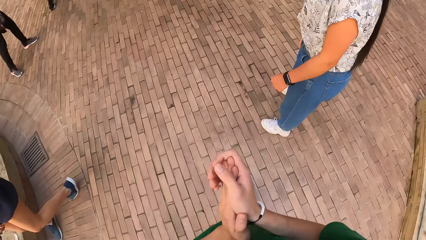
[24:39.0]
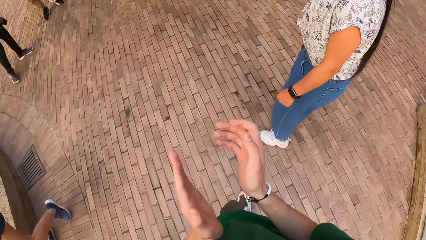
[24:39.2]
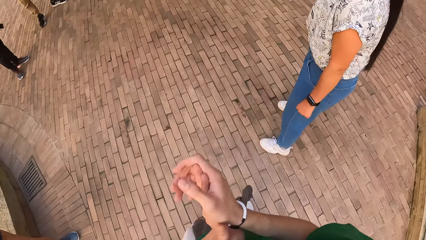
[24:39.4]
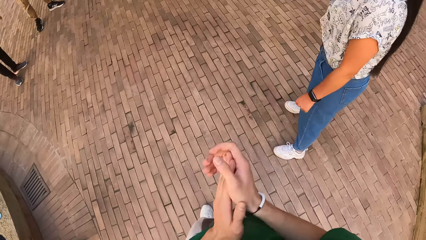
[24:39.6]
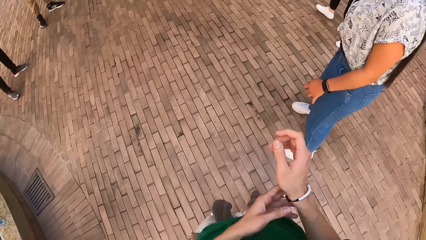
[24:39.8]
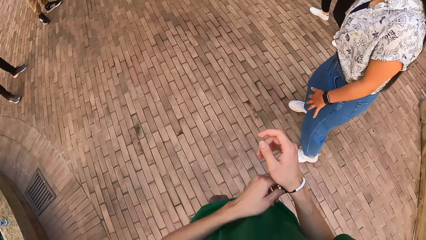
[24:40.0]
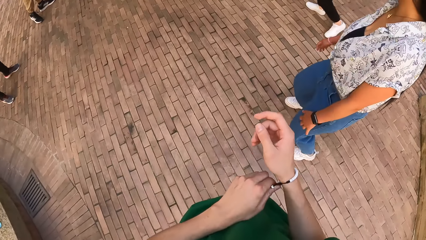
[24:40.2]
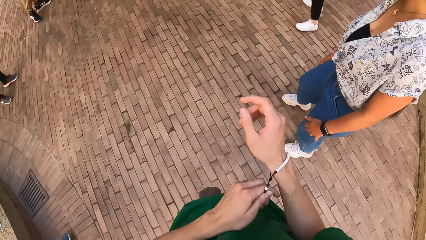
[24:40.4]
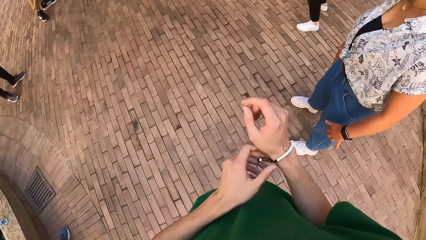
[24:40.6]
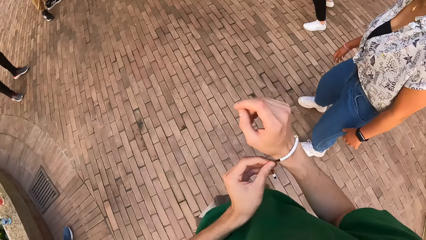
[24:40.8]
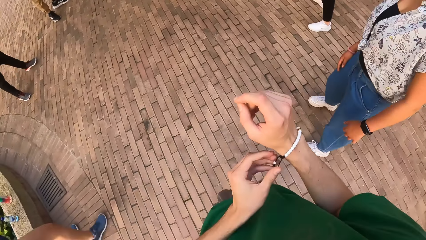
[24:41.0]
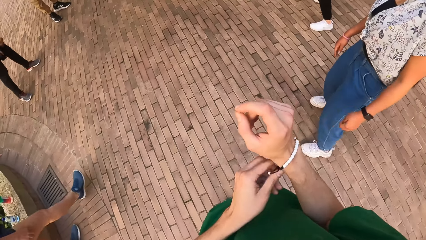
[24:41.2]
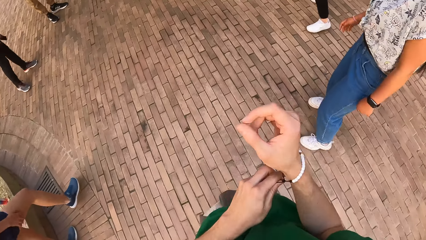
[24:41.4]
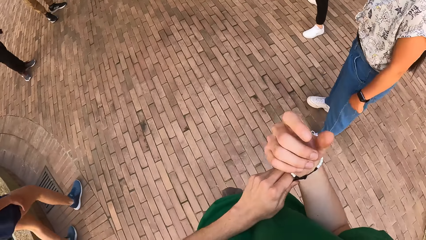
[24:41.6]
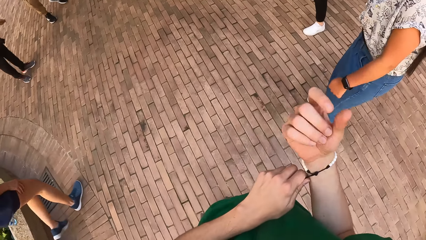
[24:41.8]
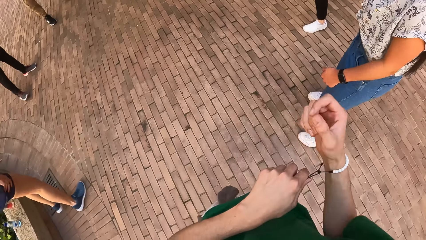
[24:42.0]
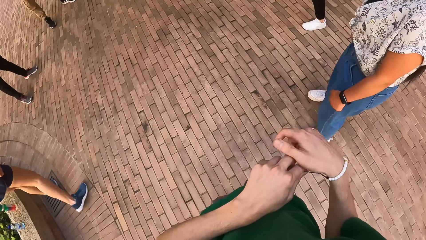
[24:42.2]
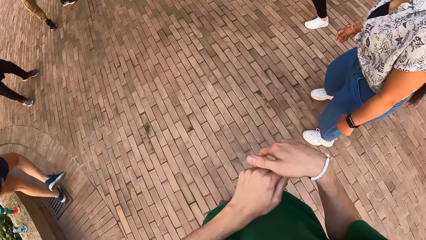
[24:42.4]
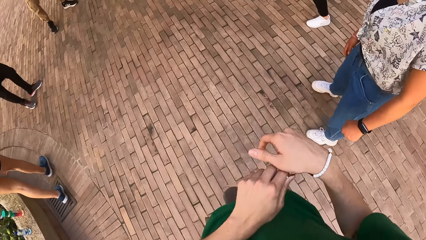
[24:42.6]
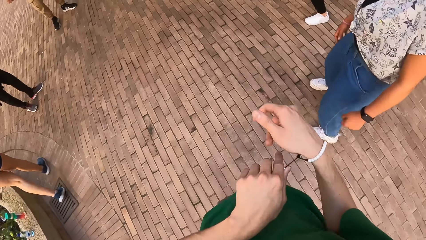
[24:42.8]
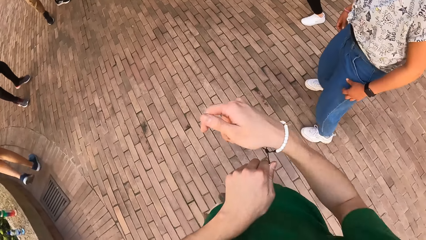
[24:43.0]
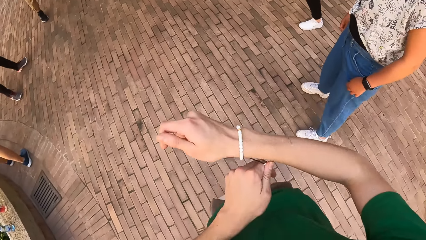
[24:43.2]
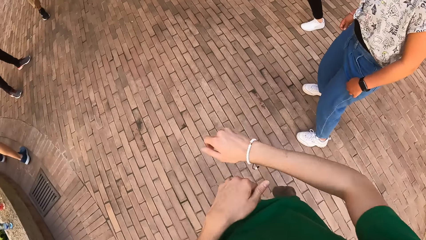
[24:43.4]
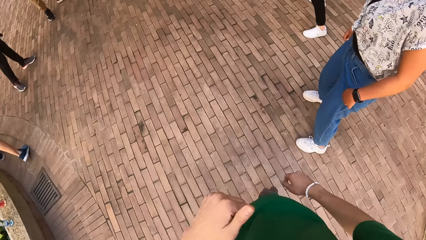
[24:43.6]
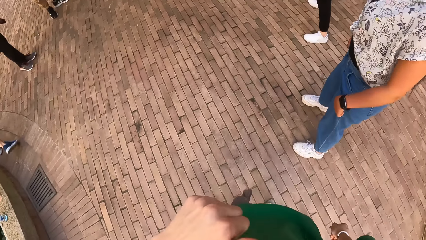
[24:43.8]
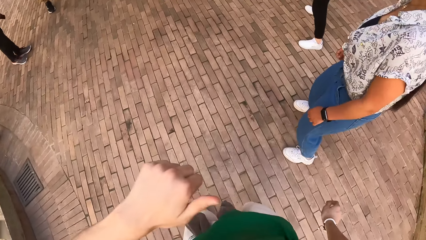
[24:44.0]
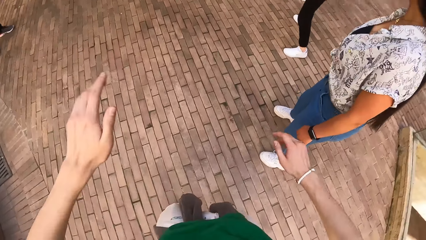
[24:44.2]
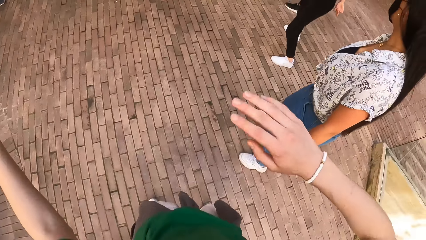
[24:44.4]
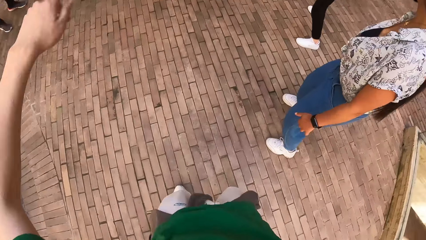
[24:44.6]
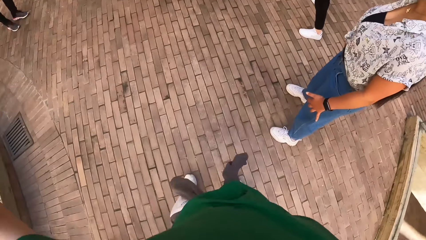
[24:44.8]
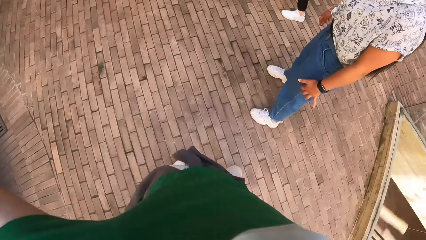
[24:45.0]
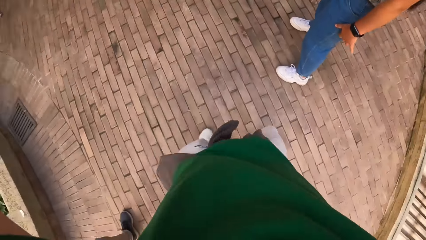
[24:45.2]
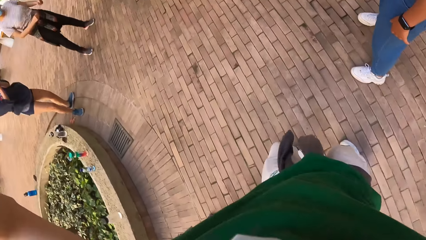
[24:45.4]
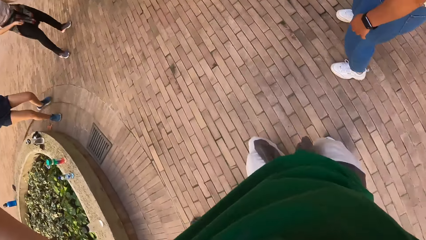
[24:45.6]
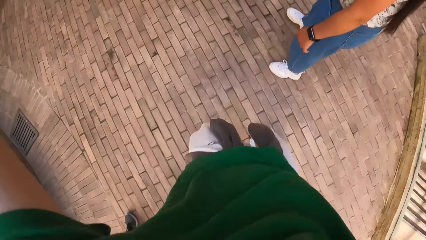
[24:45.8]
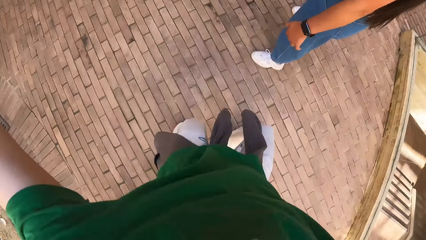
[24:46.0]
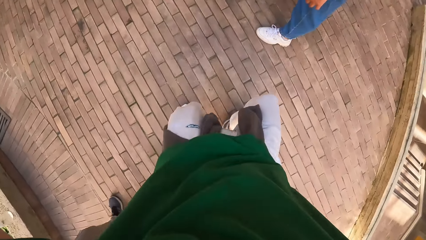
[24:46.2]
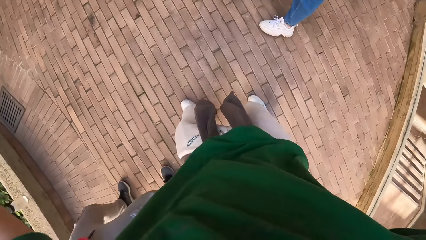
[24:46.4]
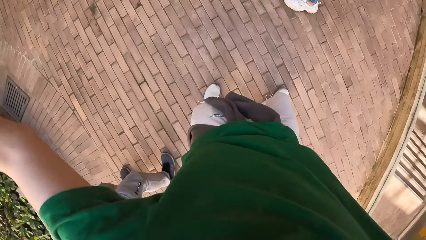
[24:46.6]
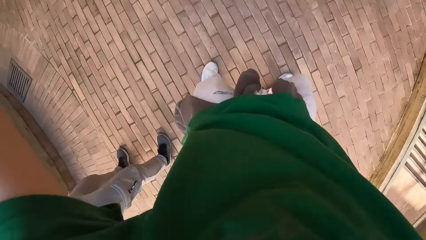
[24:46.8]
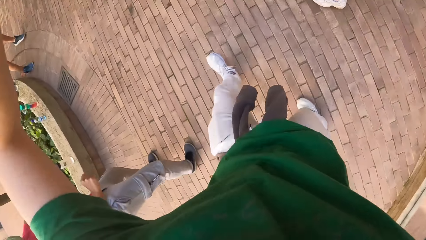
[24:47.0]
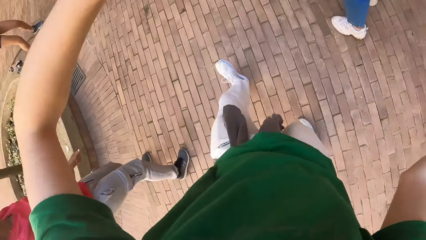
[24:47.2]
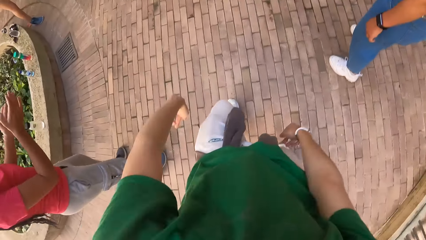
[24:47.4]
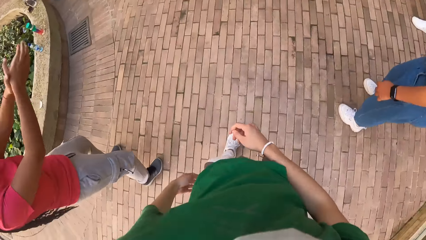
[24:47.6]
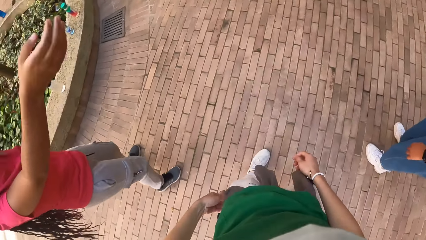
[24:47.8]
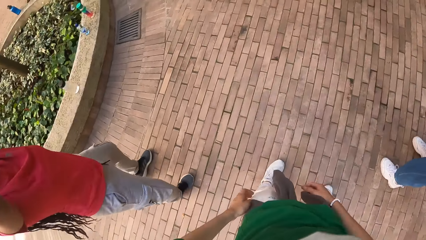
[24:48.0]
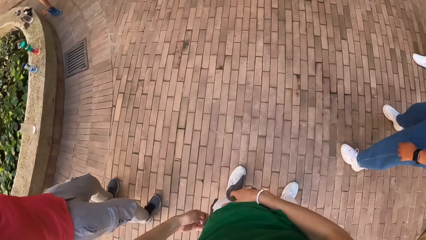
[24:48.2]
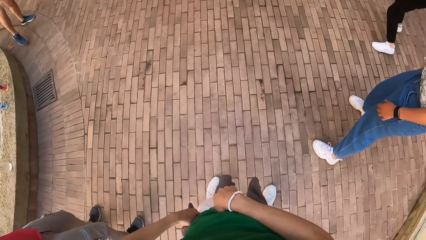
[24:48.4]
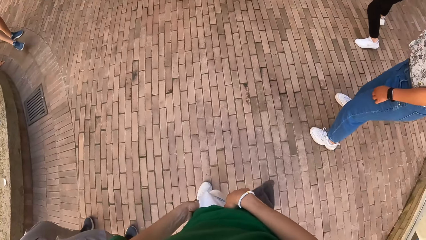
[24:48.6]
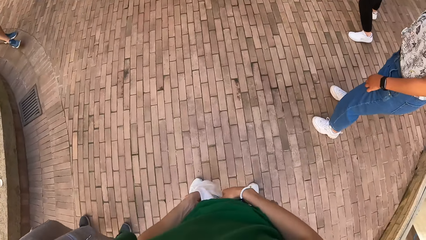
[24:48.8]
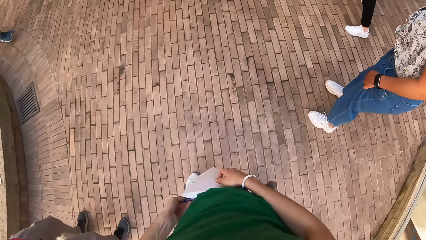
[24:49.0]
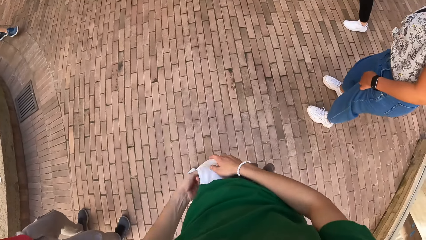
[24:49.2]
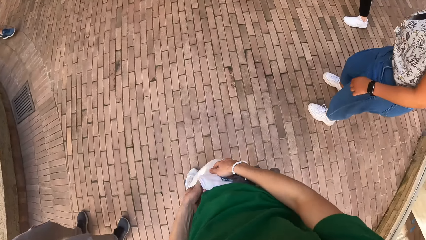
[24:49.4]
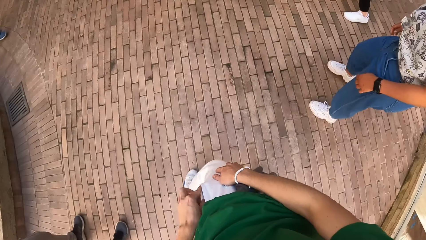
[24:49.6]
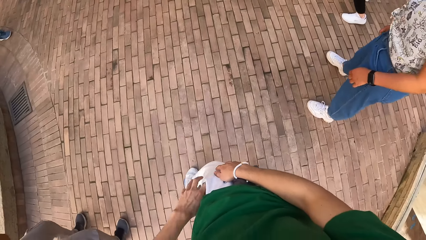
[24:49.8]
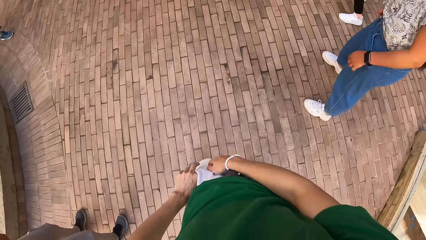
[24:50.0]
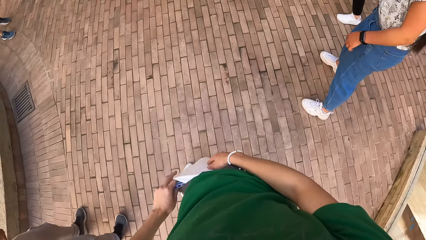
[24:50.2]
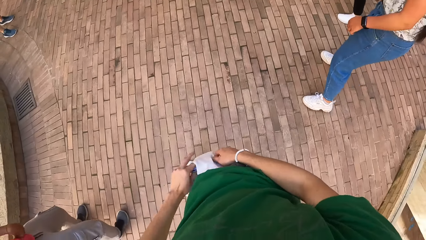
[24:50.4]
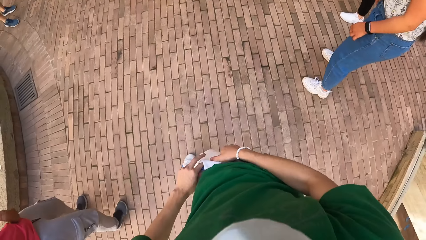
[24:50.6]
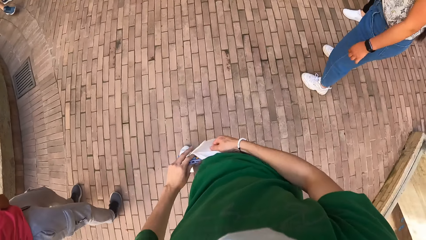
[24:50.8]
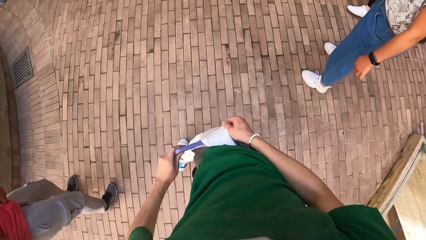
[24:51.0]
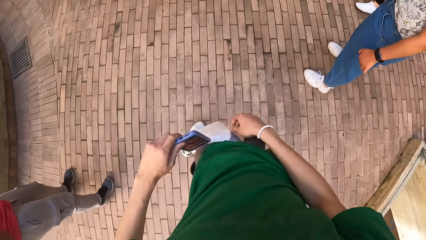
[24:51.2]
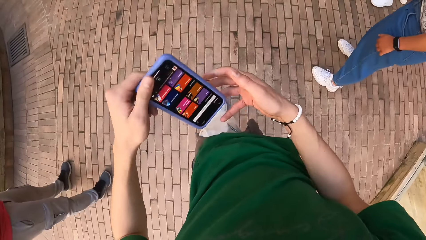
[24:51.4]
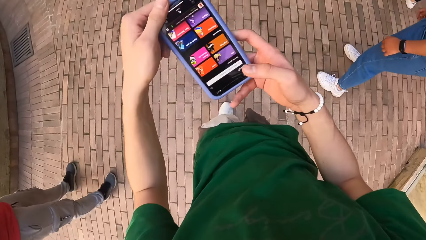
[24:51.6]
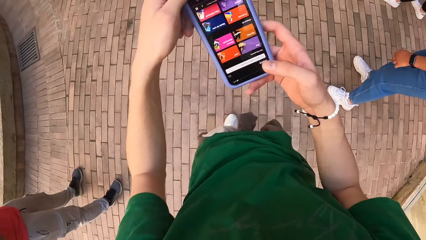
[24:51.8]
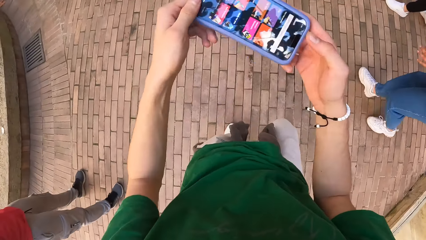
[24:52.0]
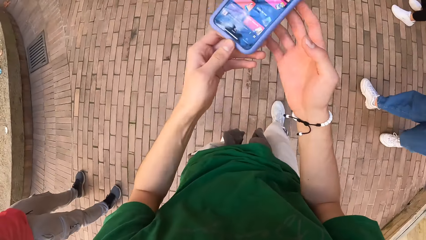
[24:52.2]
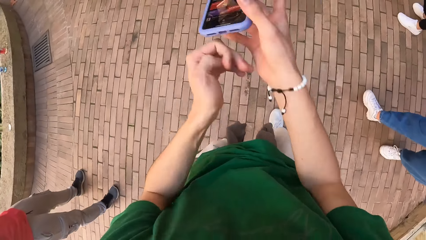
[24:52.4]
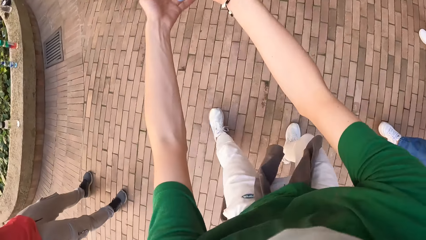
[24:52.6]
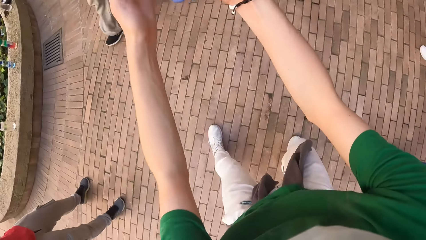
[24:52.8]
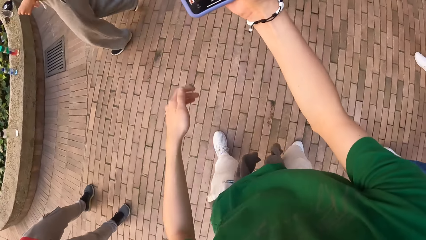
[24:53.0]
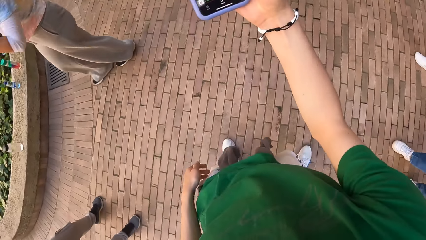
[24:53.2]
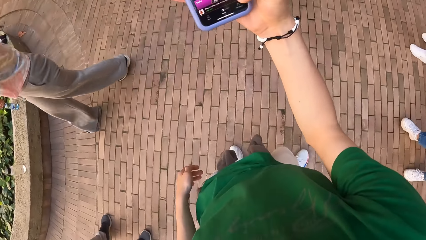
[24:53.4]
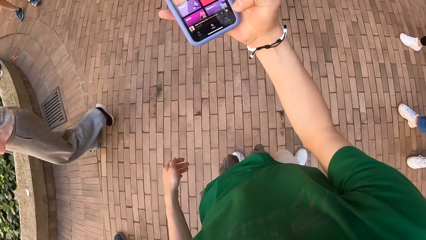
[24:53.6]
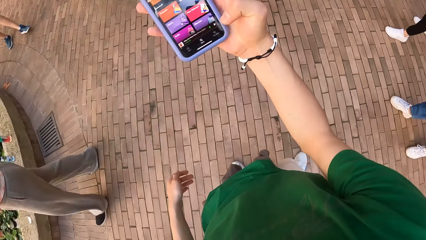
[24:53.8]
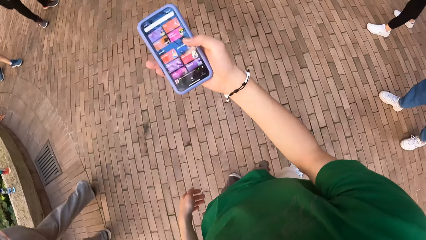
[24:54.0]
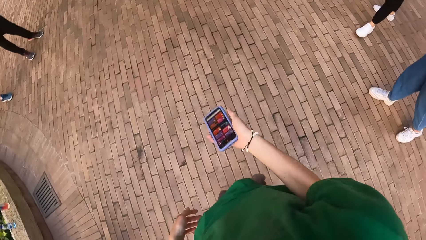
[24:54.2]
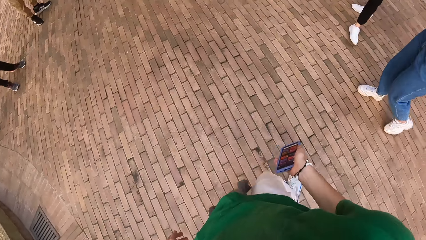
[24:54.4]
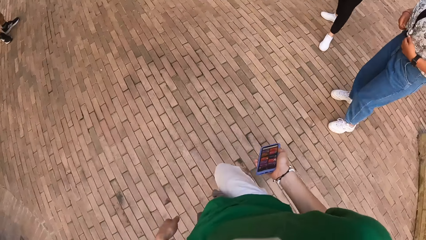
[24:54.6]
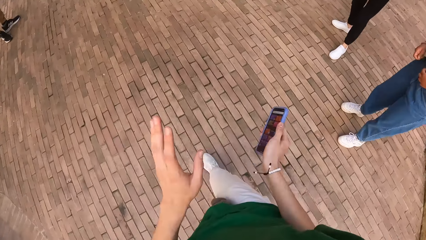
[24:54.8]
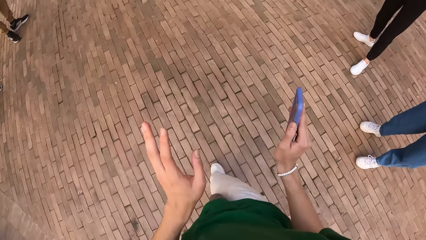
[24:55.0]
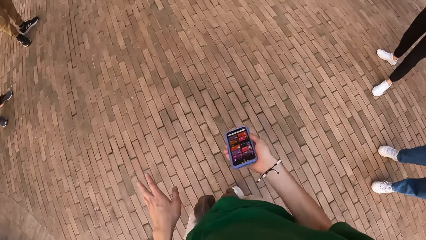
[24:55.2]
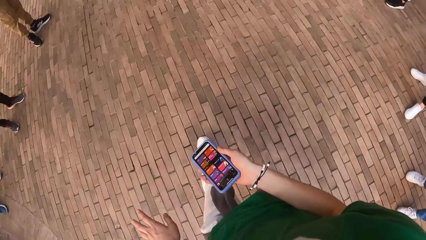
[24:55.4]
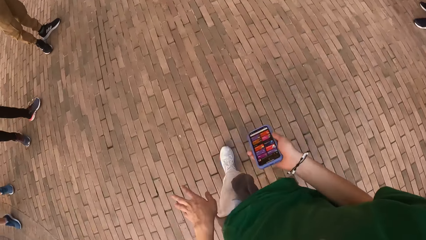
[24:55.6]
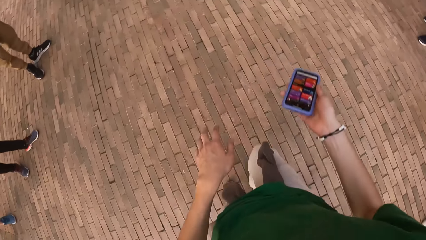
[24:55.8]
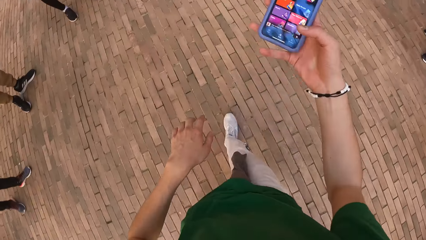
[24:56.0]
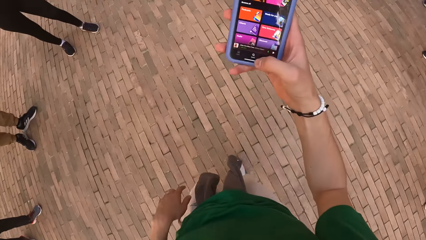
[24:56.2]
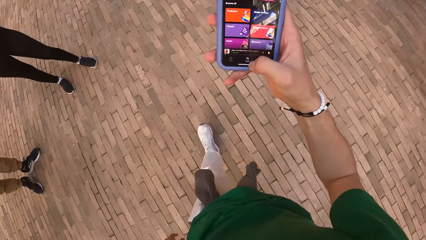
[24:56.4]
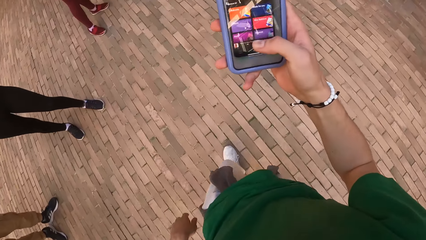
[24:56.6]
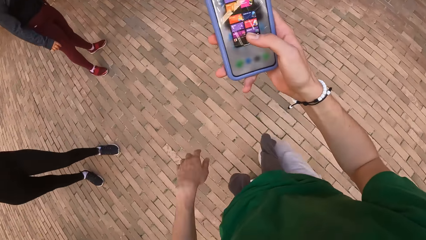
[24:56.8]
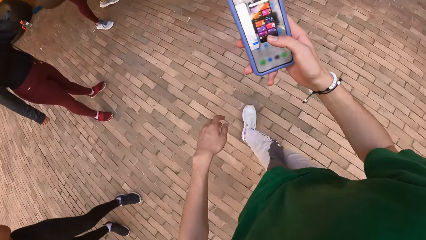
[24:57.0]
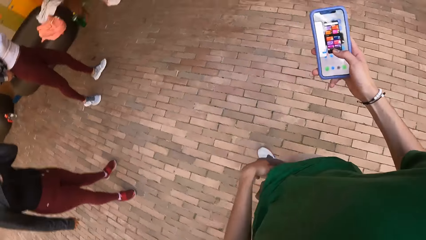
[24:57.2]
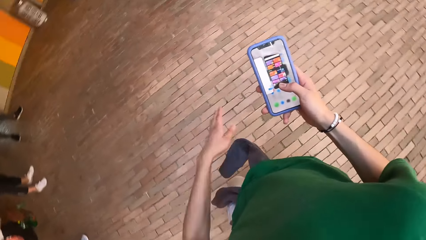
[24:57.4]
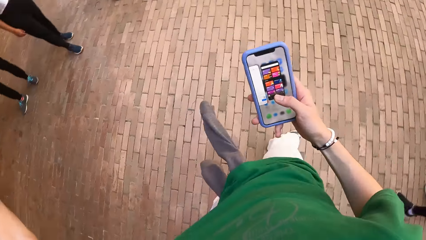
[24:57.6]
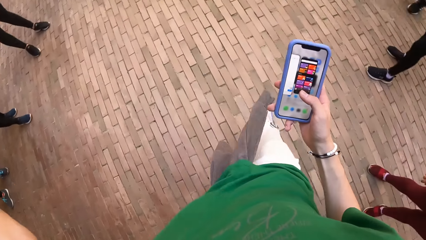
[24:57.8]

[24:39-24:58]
The camera wearer looks at the hand. He dances around. He picks up the mobile phone from his pocket with his left hand. He passes the mobile phone to his right hand with his left hand. He operates the mobile phone with his right hand. He walks around. He operates the mobile phone with his right hand again.
